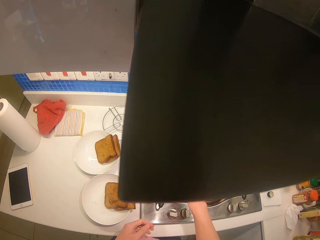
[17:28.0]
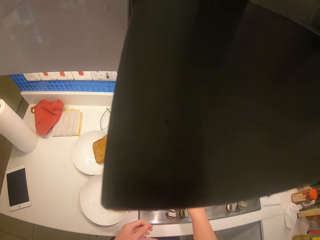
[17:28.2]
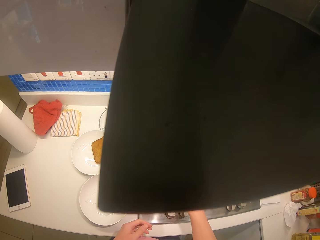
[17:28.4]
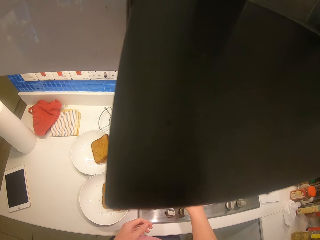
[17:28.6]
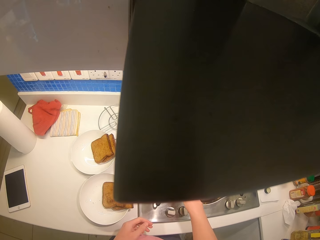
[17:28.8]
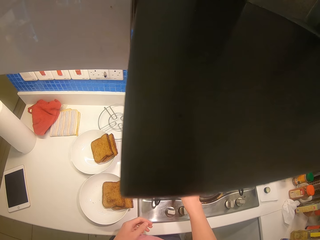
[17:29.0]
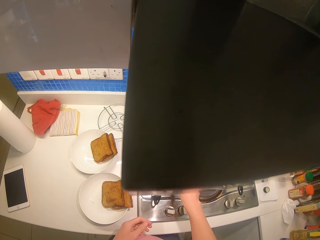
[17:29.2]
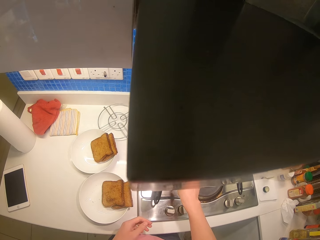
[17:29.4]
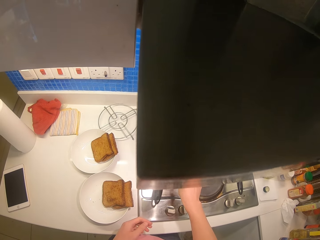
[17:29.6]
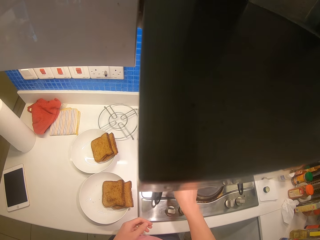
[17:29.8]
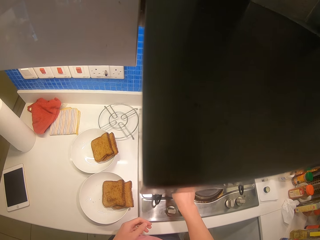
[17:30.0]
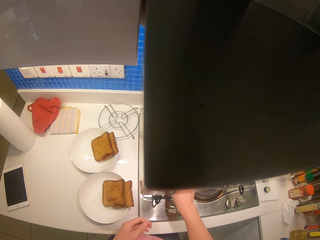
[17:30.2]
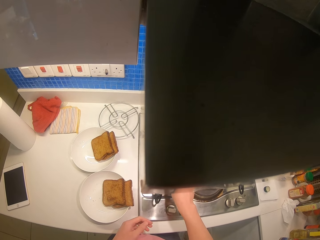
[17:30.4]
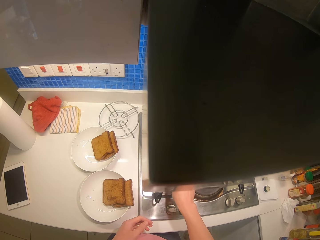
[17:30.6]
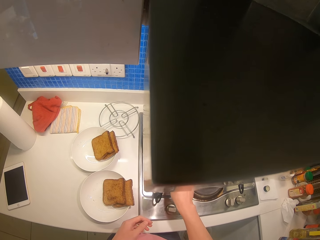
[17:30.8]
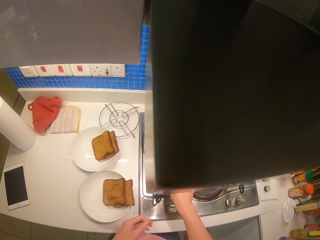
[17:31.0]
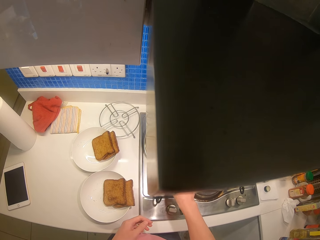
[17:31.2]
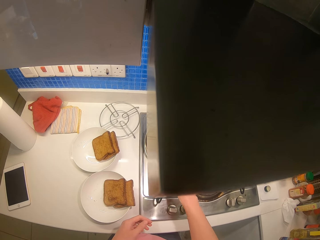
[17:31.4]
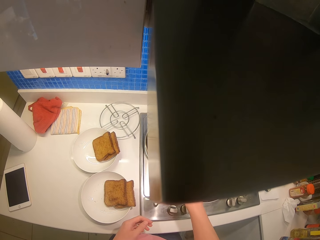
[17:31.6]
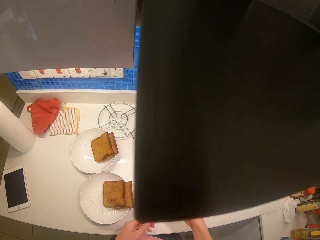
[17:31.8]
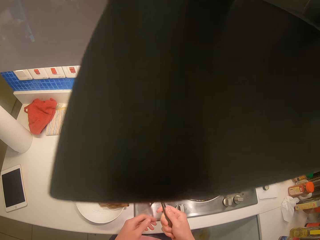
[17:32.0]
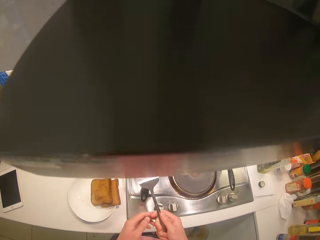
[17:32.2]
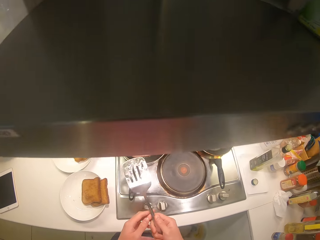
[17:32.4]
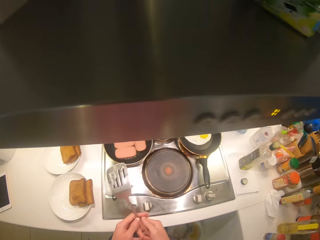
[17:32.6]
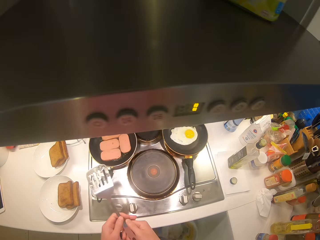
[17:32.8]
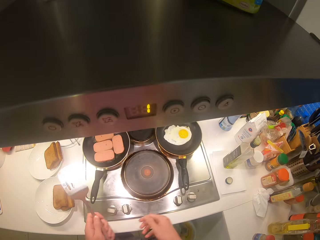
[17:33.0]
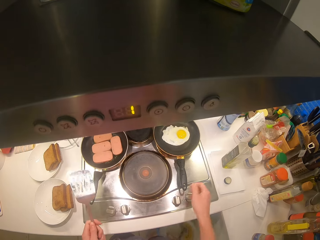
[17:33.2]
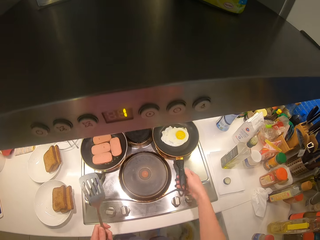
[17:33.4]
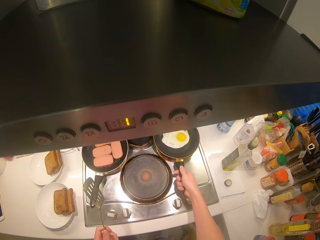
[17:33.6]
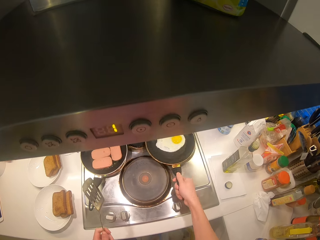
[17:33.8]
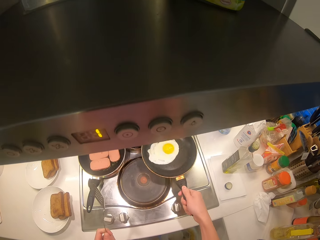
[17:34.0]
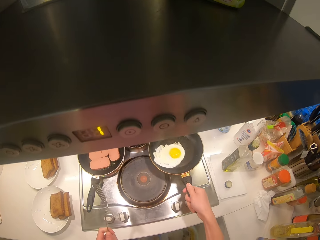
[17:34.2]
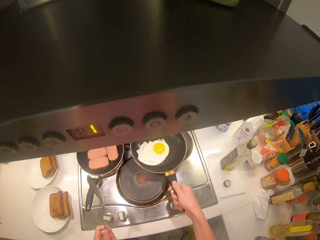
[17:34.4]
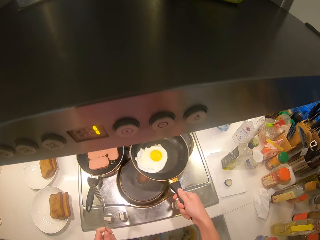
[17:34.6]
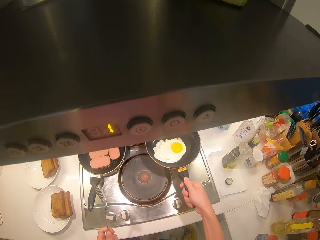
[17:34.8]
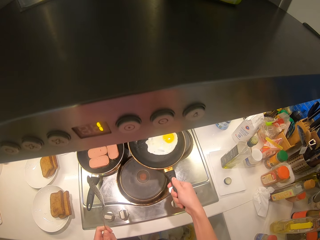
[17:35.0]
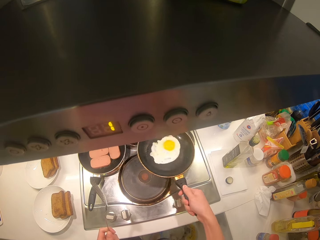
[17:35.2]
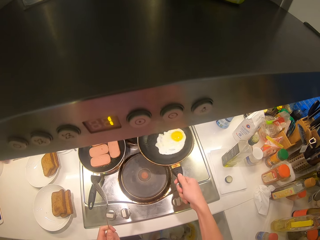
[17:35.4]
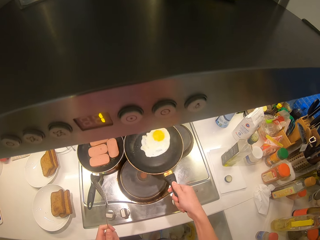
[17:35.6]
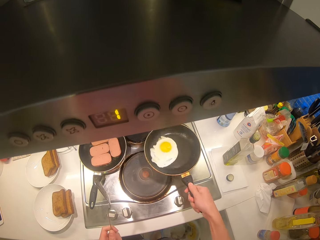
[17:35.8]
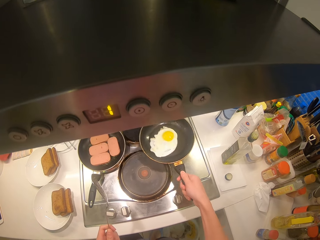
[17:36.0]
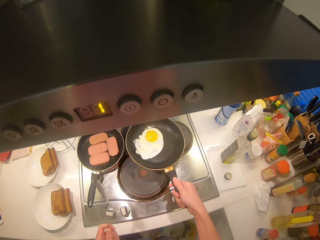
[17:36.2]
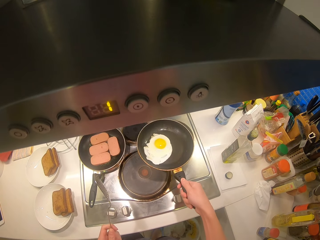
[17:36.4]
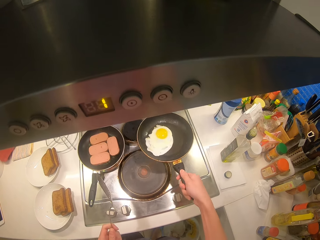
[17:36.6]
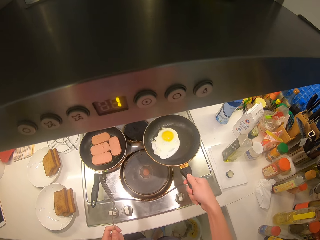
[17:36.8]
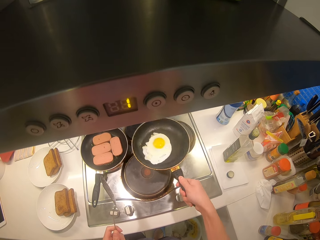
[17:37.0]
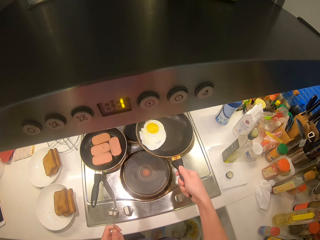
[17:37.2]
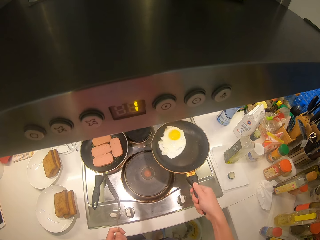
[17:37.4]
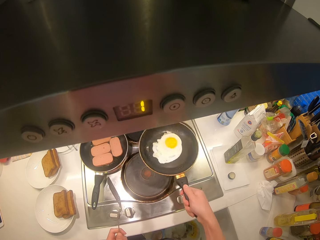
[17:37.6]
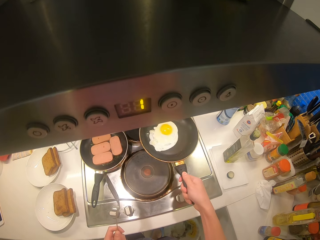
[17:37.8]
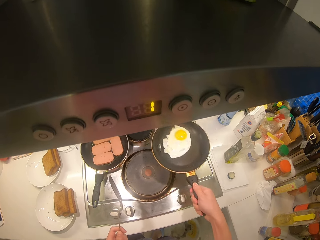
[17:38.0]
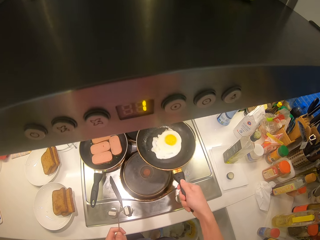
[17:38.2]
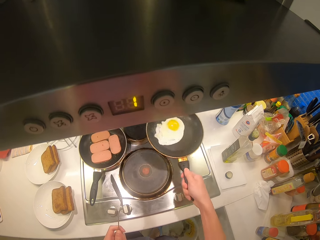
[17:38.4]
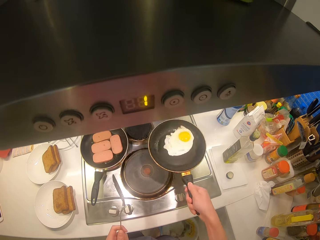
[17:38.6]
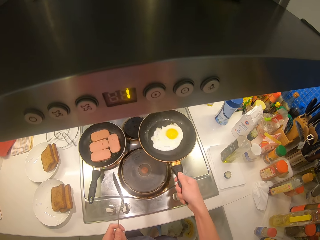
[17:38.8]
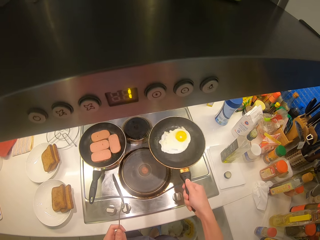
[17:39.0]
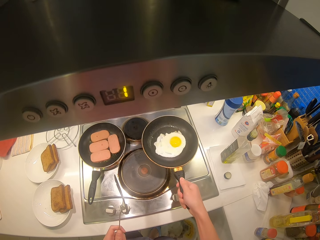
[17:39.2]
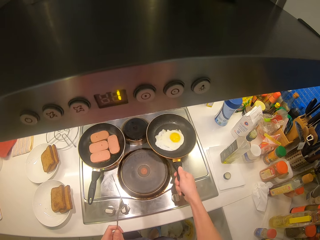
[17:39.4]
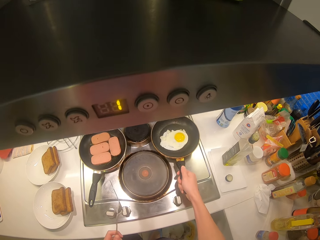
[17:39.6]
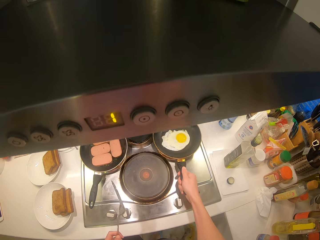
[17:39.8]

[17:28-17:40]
The camera wearer presses the sausages on the pan. They shake the egg on the pan. They fry the egg.

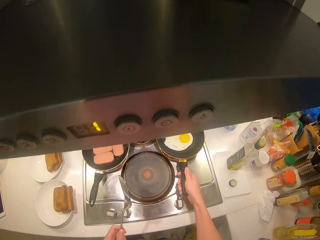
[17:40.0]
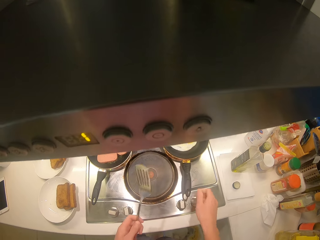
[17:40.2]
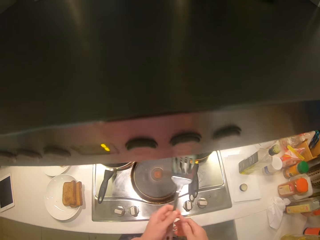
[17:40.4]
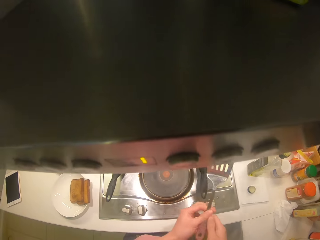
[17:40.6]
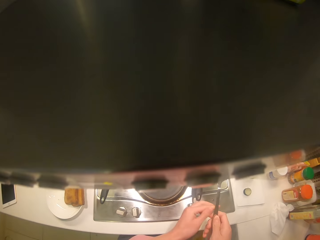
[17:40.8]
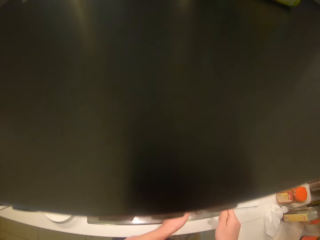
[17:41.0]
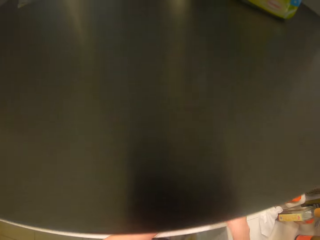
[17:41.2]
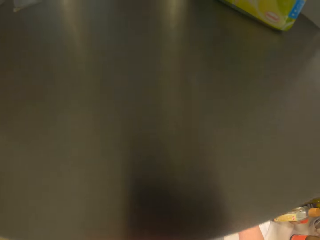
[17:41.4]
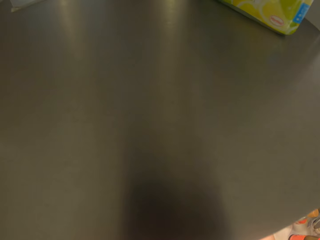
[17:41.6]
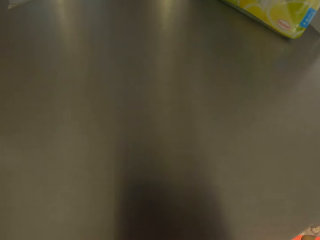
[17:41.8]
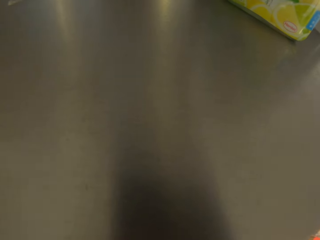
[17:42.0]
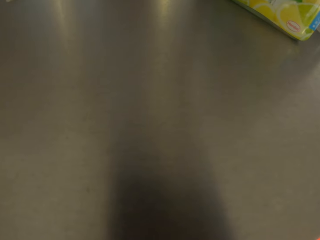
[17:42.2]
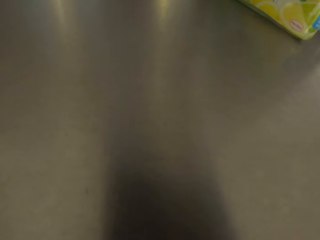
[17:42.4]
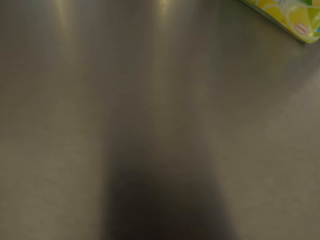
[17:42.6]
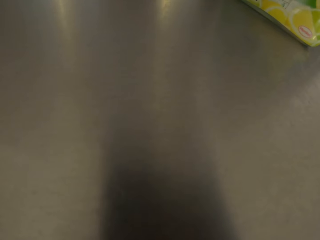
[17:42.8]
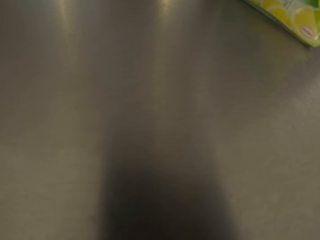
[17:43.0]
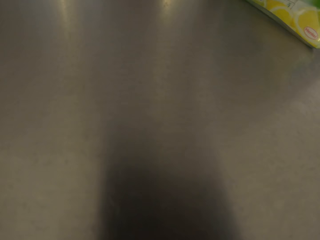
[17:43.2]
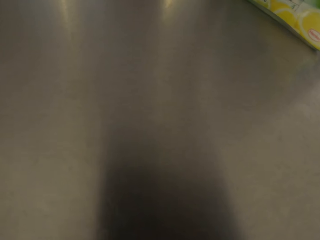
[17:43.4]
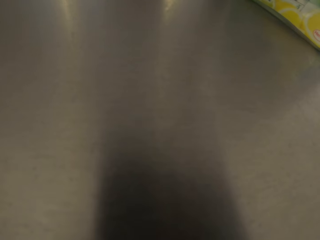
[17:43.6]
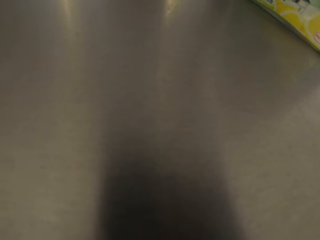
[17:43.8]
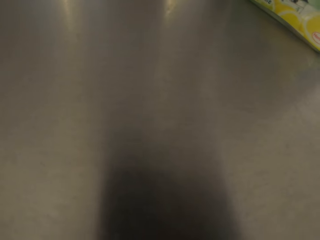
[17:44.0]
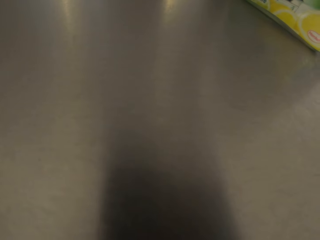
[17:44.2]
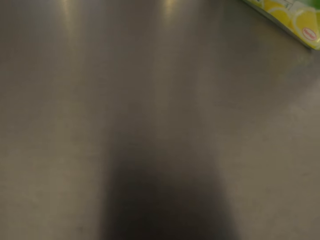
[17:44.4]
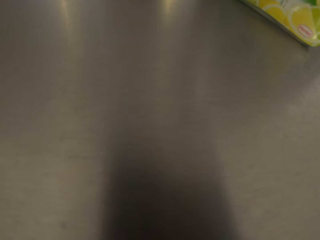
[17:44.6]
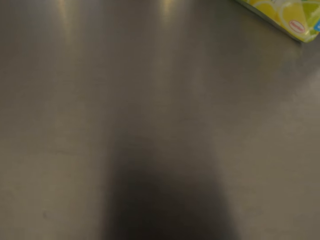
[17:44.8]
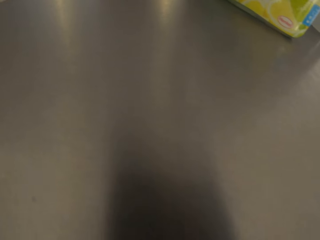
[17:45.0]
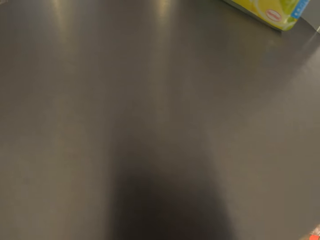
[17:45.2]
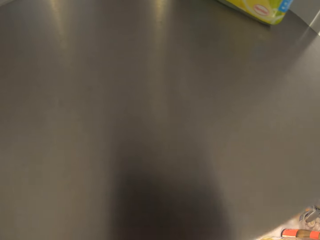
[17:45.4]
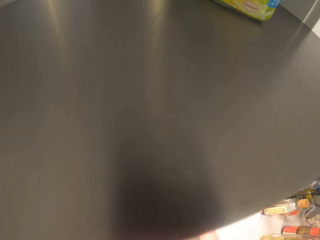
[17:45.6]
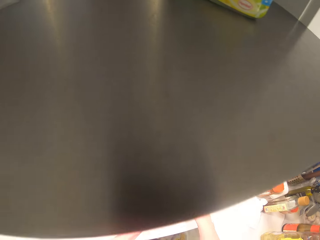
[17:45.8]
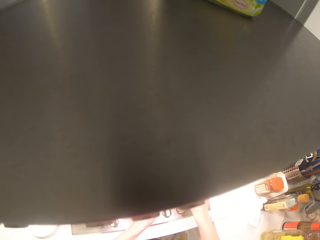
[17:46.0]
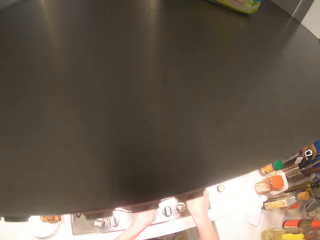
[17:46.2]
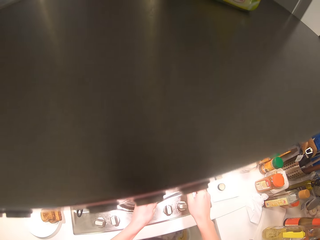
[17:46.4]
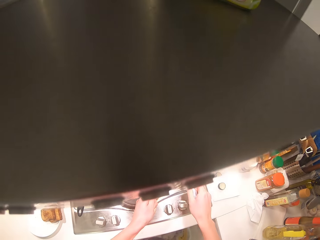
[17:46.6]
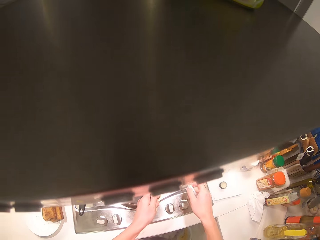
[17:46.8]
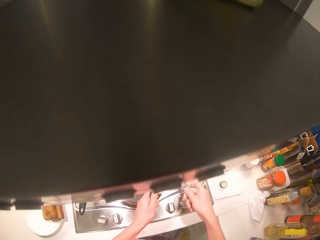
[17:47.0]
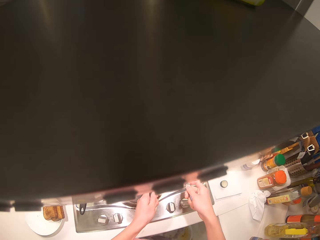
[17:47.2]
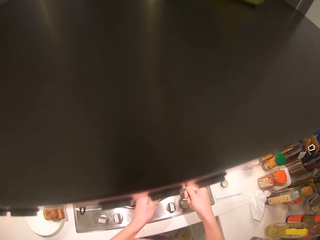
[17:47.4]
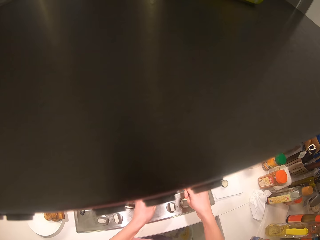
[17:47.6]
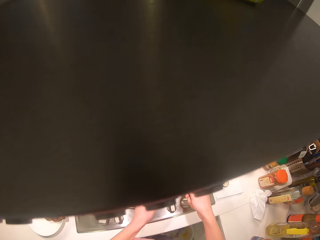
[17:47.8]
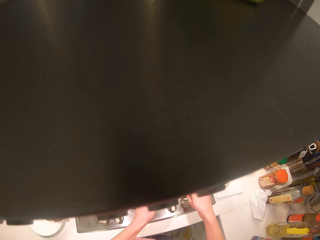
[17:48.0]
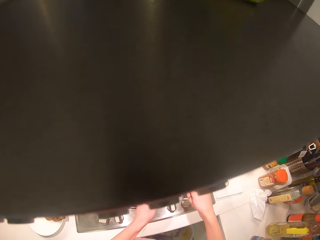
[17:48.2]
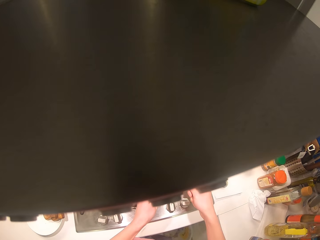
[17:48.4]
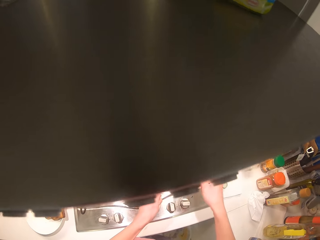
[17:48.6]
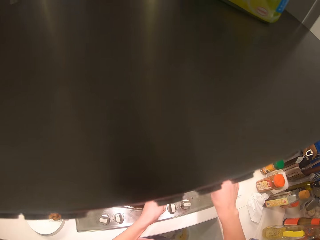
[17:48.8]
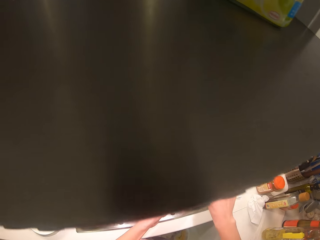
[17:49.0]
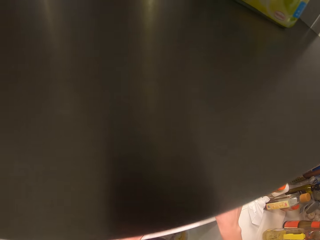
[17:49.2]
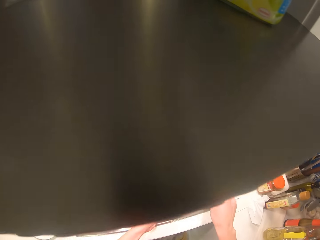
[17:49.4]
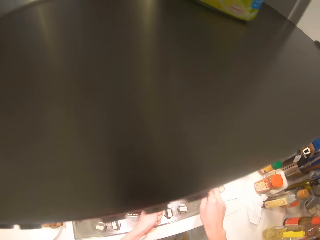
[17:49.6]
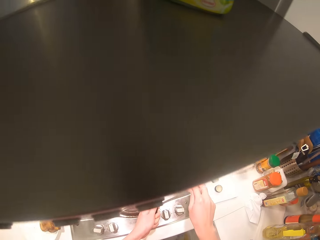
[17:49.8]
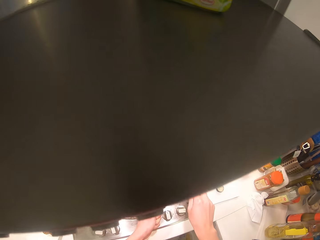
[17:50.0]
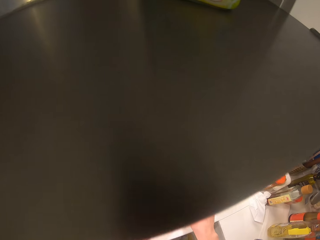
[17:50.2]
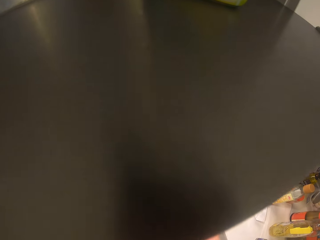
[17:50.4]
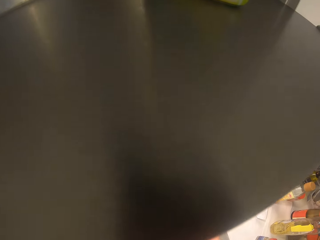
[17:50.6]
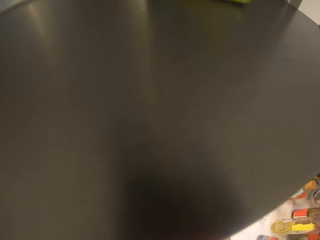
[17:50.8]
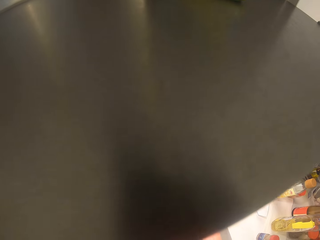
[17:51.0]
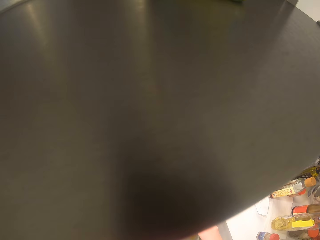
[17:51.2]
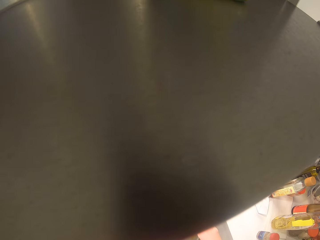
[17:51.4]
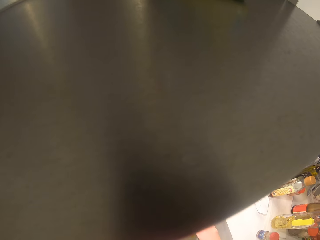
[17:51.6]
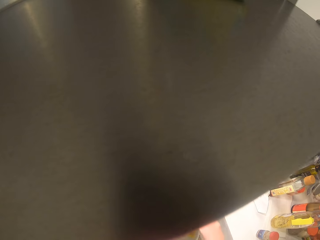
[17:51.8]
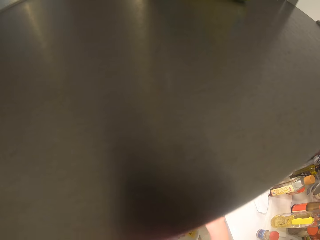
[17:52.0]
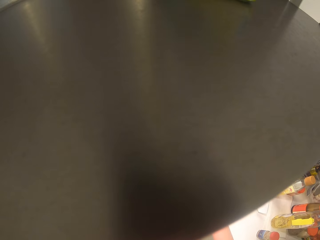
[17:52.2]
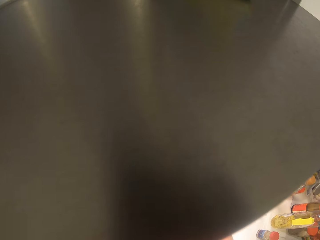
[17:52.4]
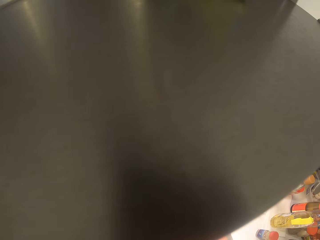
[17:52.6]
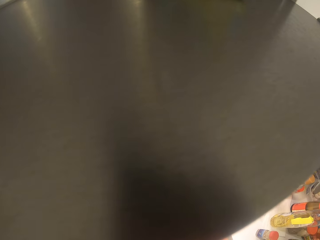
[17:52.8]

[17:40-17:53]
The camera wearer turns the egg with the turner spatula.
